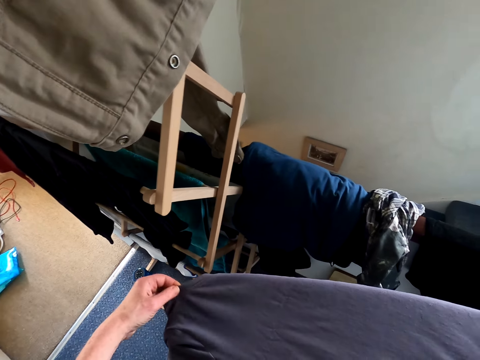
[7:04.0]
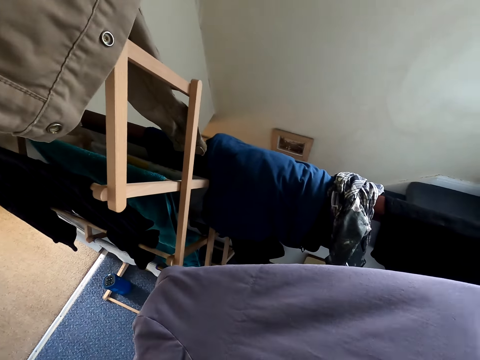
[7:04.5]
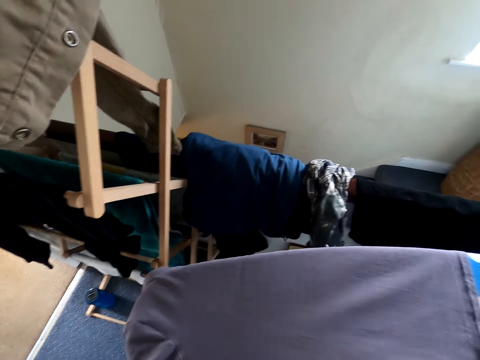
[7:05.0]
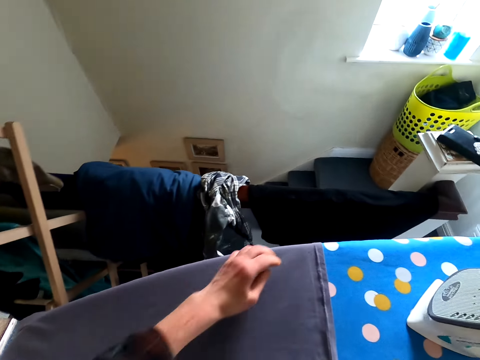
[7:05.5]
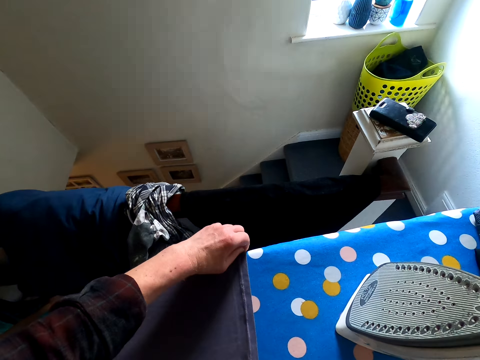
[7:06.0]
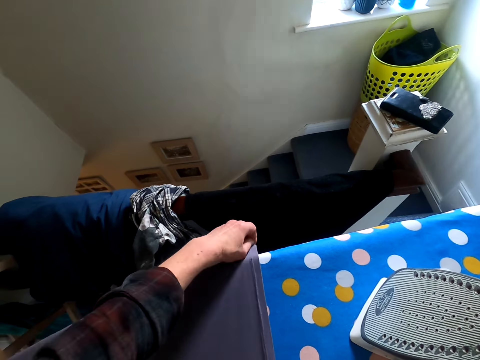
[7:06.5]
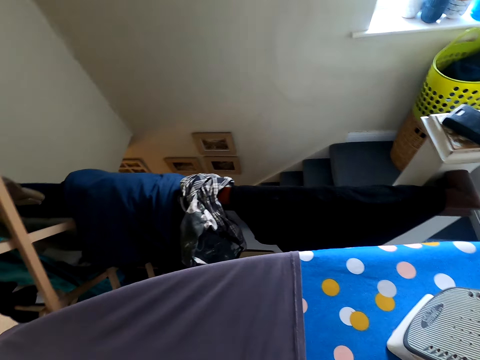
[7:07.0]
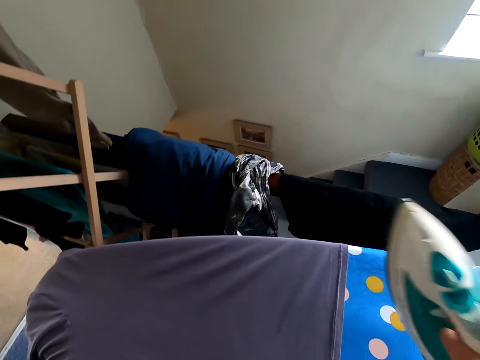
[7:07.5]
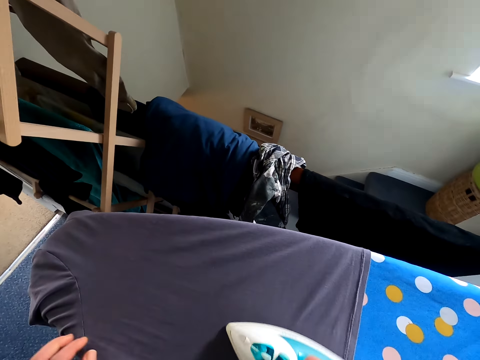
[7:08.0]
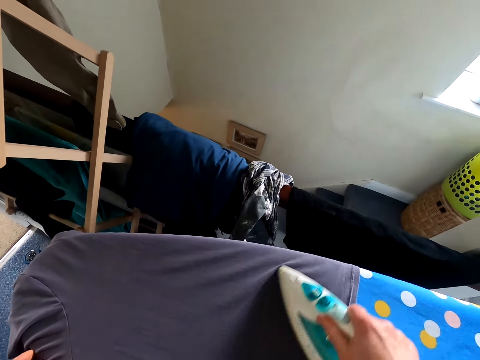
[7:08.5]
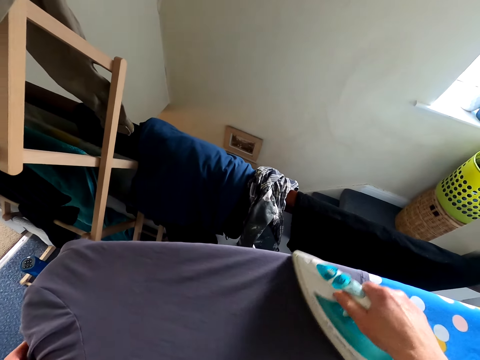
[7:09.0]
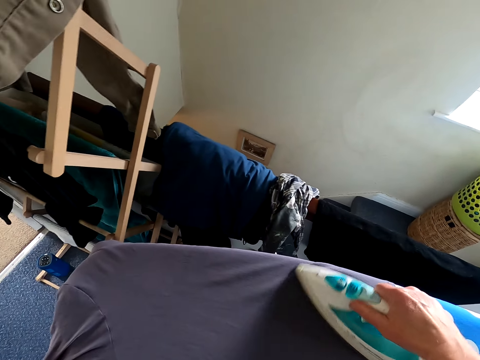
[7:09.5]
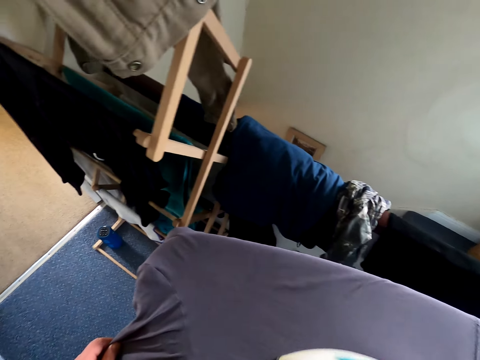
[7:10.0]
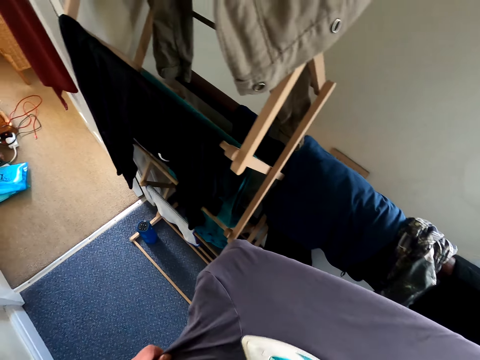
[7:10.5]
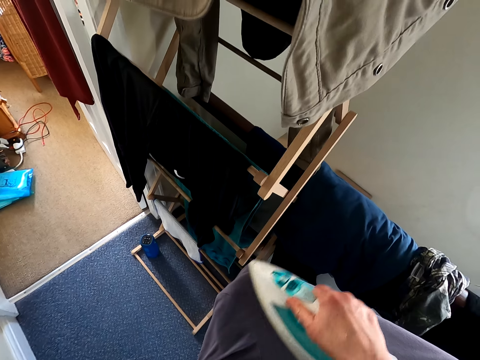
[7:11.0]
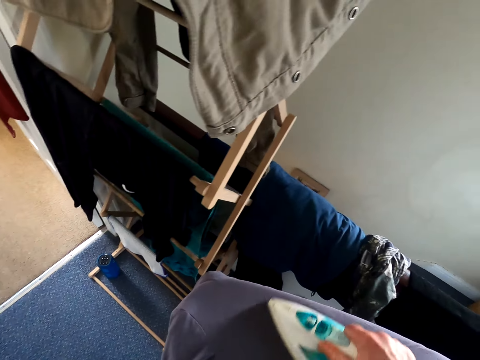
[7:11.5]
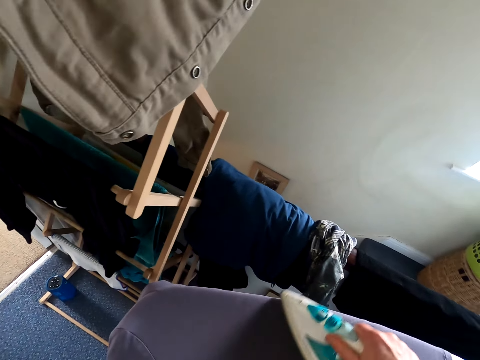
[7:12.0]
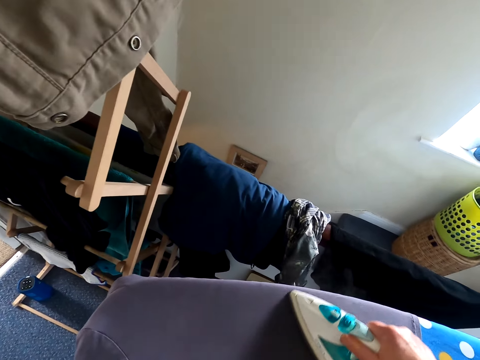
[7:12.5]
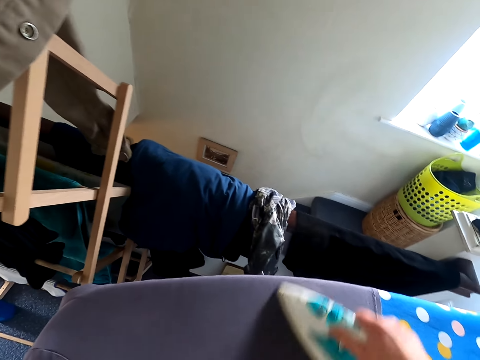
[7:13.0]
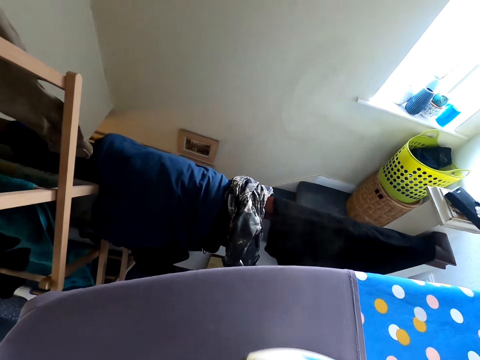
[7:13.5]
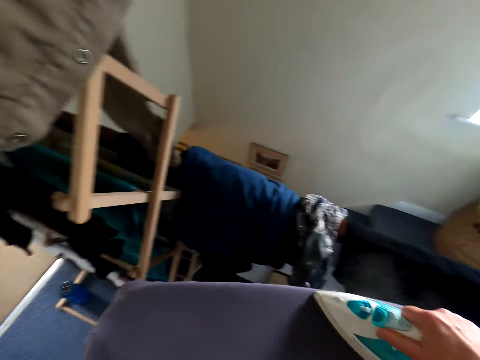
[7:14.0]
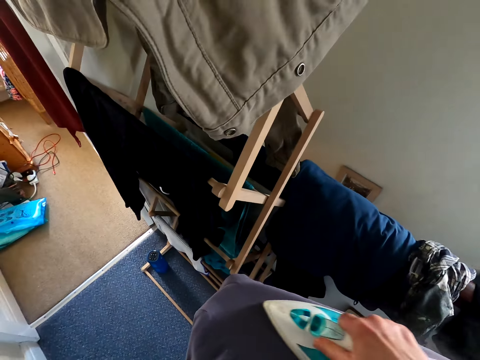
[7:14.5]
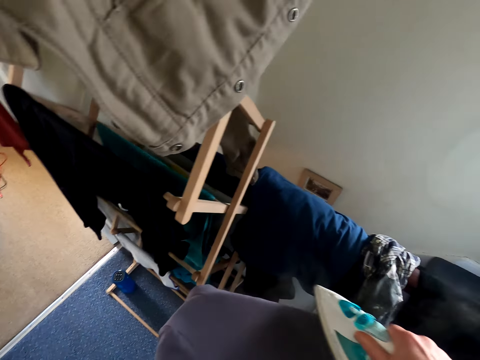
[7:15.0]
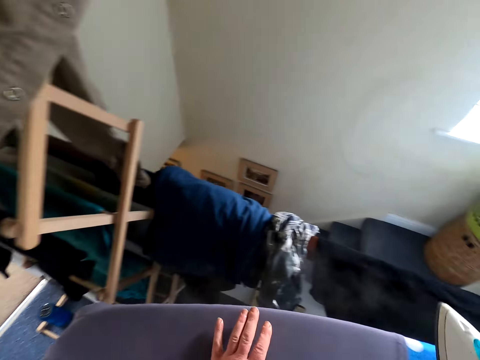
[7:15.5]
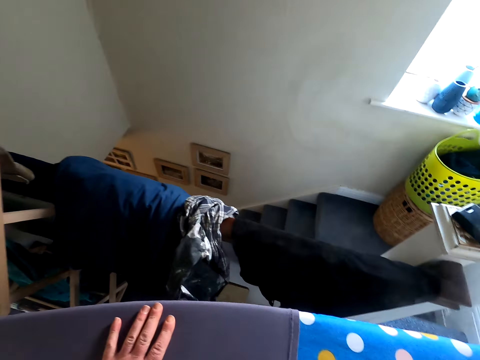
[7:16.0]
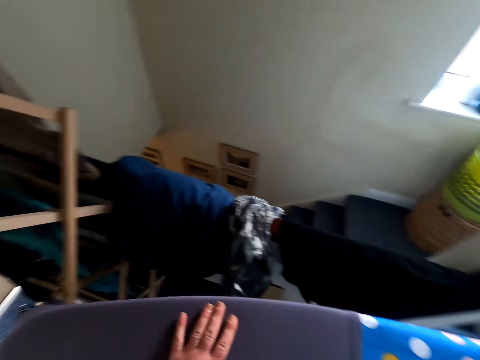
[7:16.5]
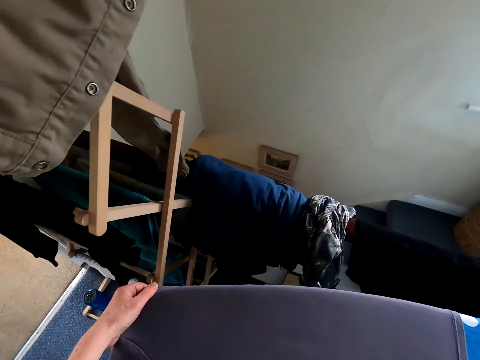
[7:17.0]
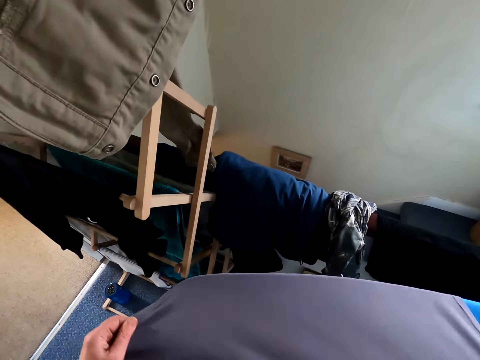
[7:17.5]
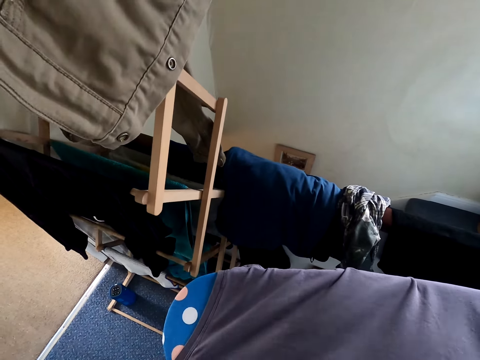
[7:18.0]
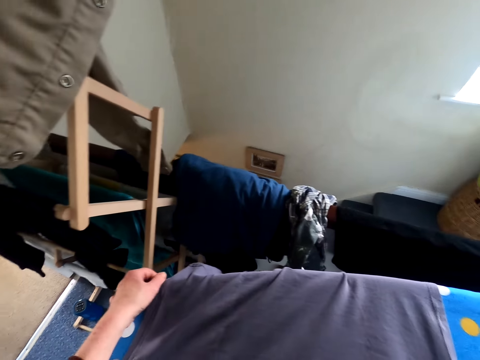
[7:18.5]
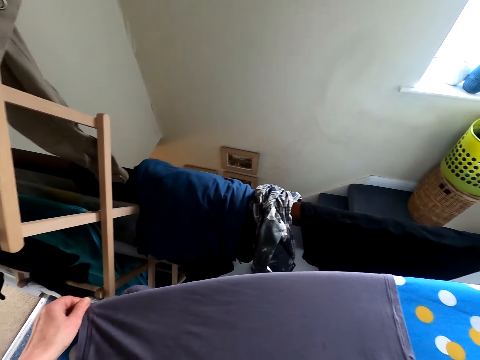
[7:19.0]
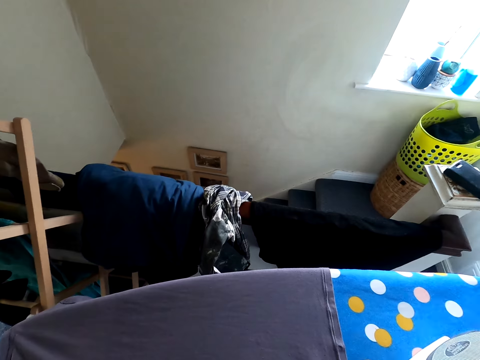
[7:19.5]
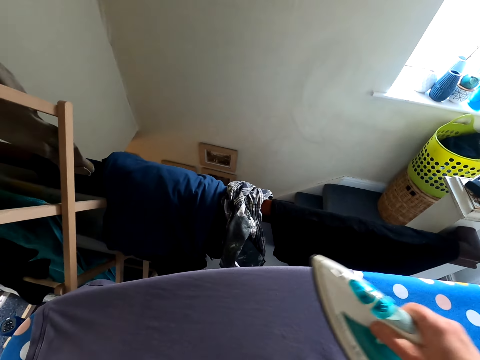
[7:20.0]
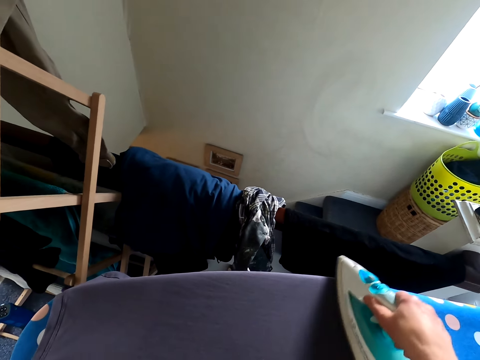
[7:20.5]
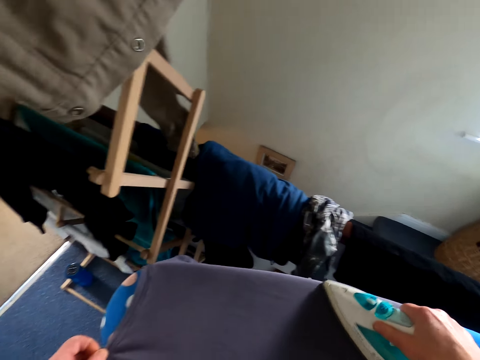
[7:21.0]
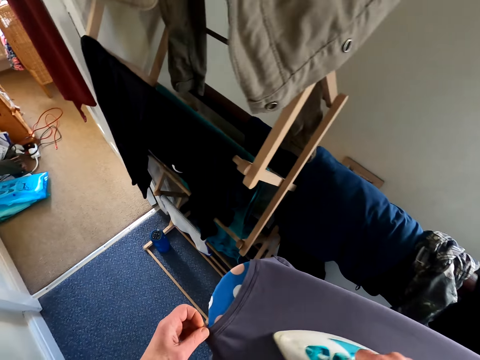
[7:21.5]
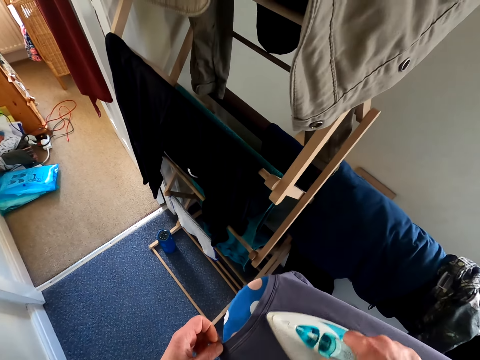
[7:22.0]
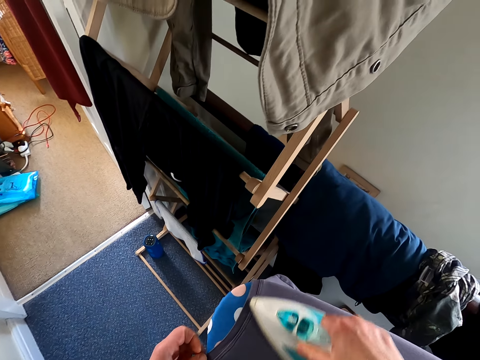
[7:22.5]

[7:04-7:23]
The camera wearer irons the top. They put the iron down. They touch the top. They adjust the cloth on the ironing table. They iron the top.

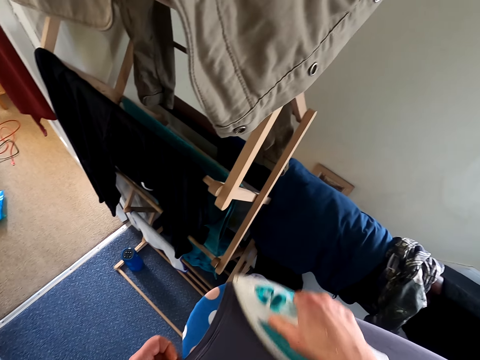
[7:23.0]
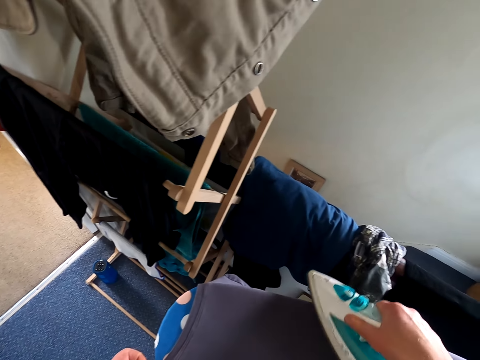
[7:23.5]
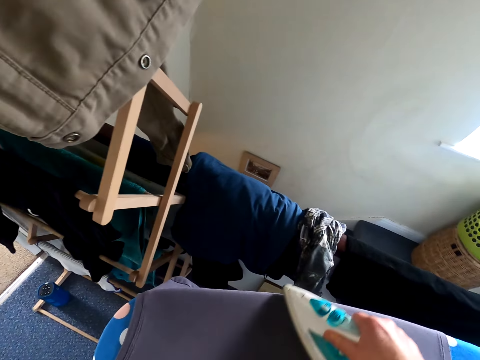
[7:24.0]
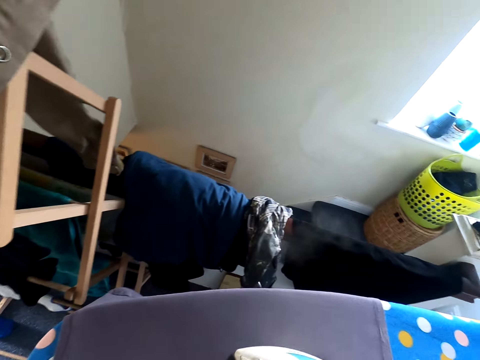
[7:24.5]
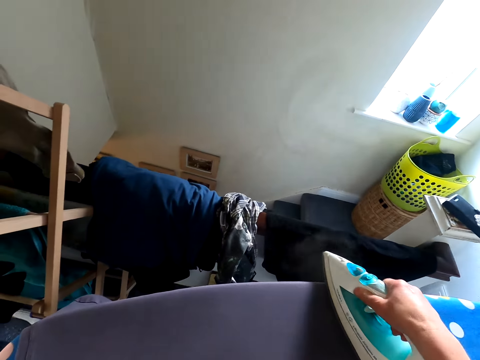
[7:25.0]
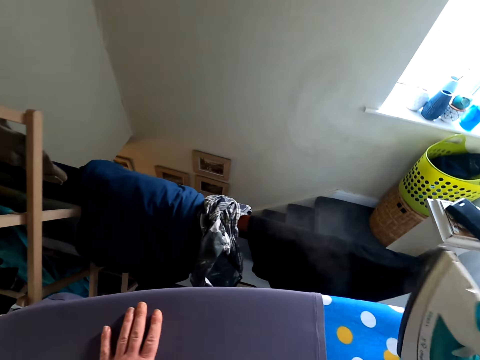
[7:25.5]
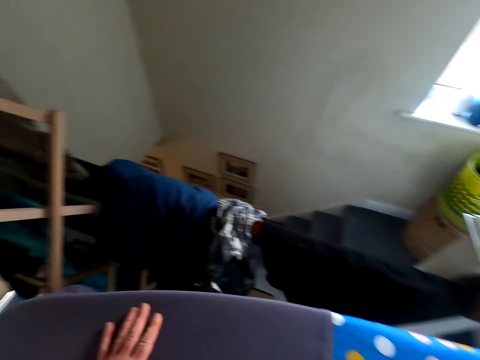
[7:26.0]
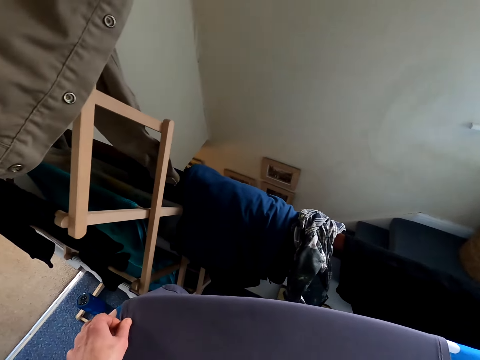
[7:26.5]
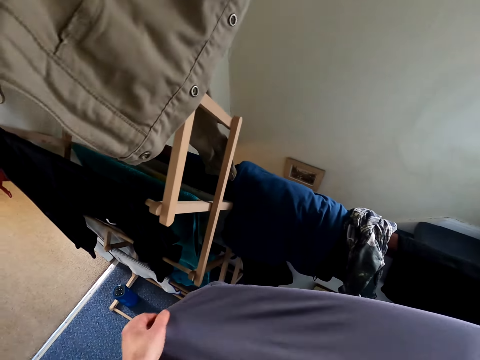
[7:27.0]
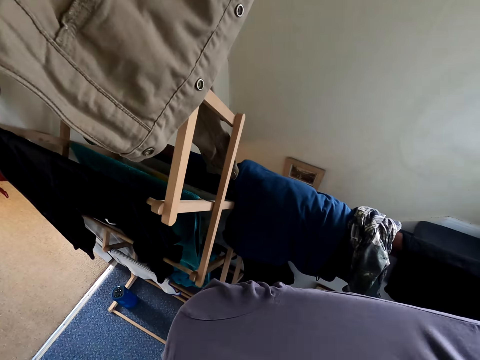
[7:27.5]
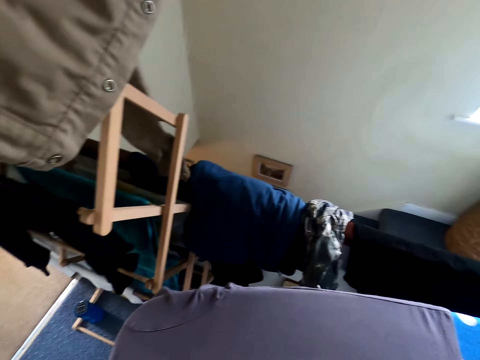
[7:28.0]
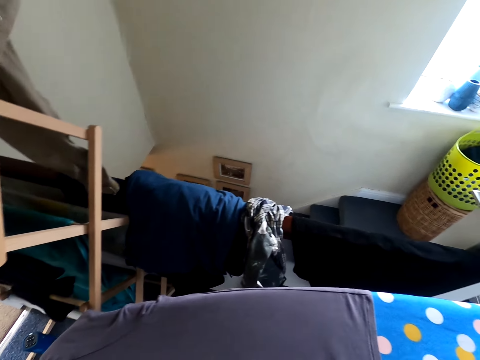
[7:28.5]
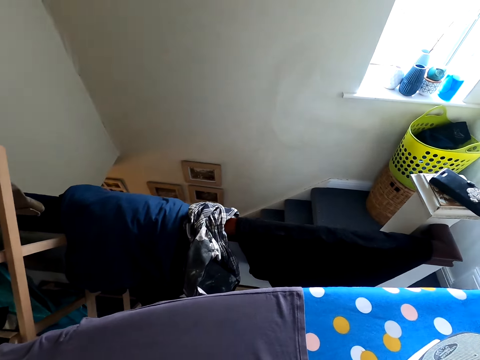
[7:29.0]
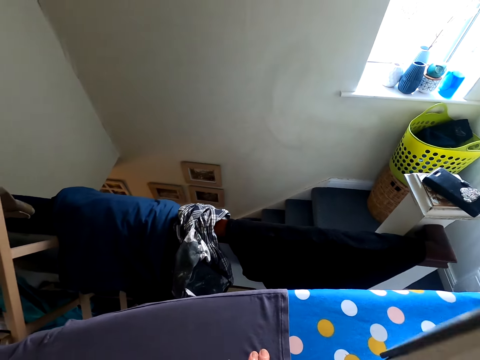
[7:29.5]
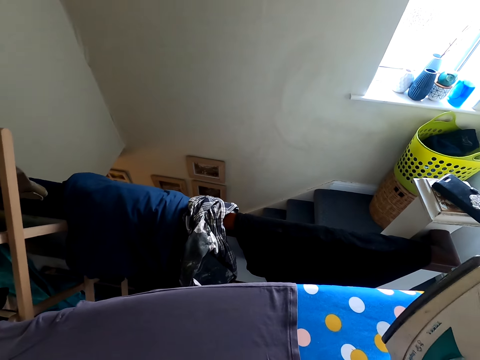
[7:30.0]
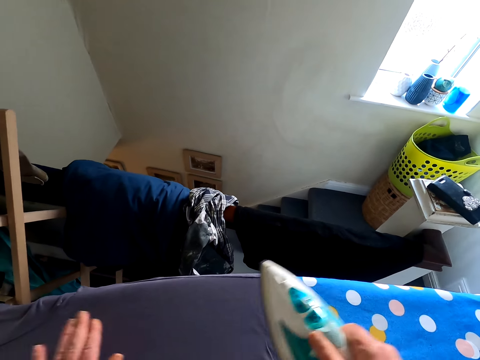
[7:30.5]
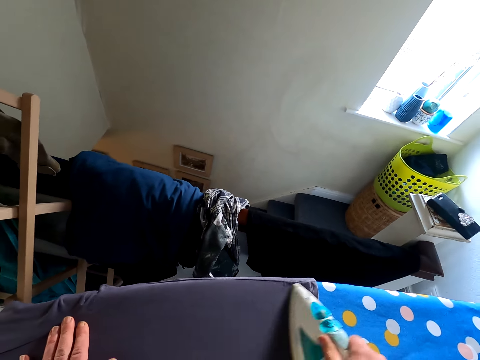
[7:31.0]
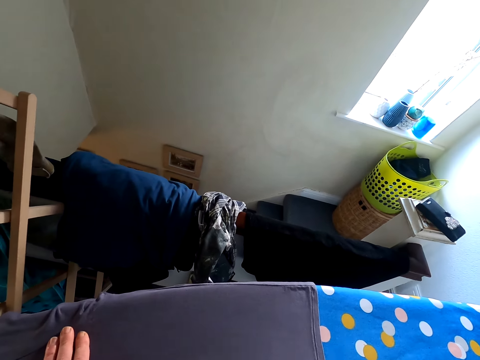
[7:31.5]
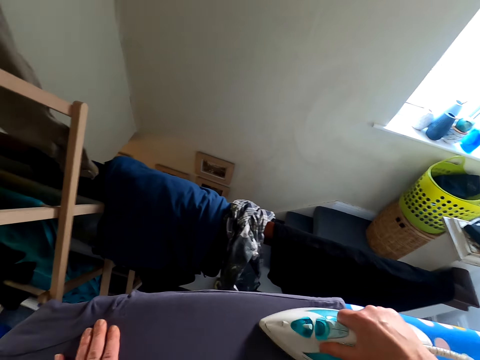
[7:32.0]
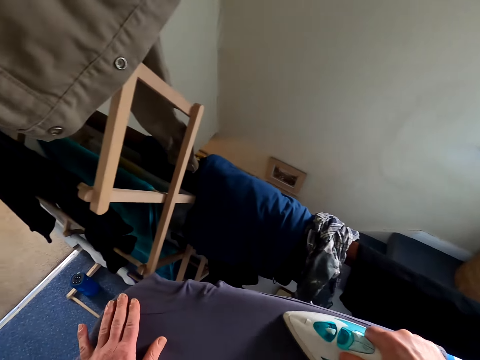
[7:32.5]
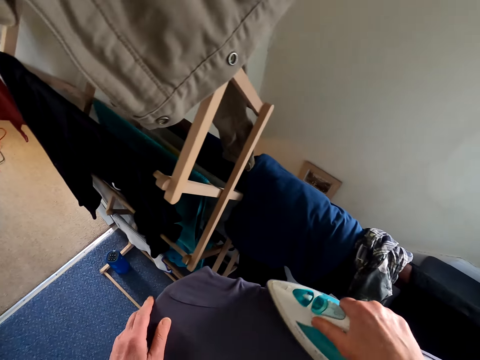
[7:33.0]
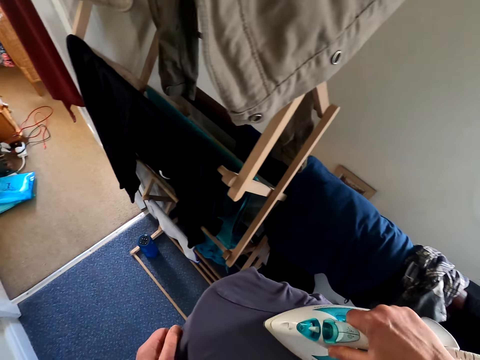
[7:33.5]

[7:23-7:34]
The camera wearer puts the iron down. They adjust the cloth on the ironing table. They touch the top. They iron the top.
